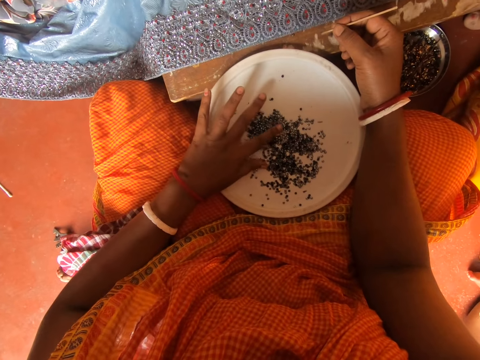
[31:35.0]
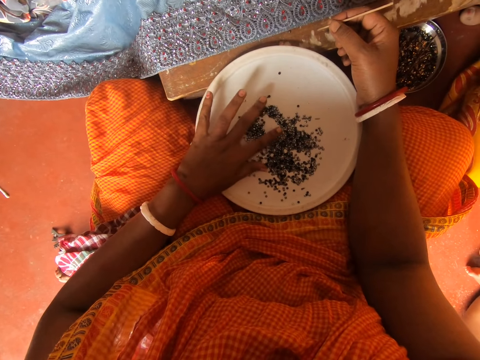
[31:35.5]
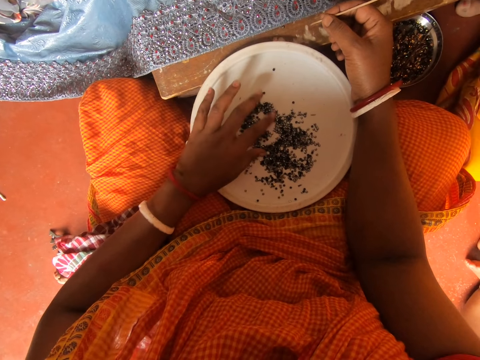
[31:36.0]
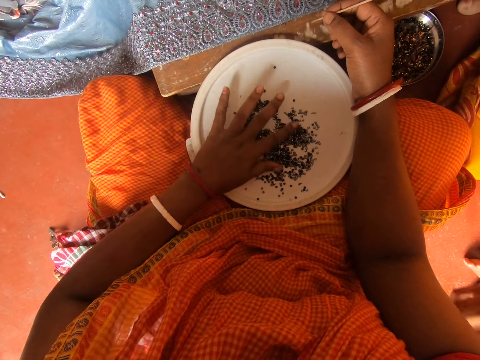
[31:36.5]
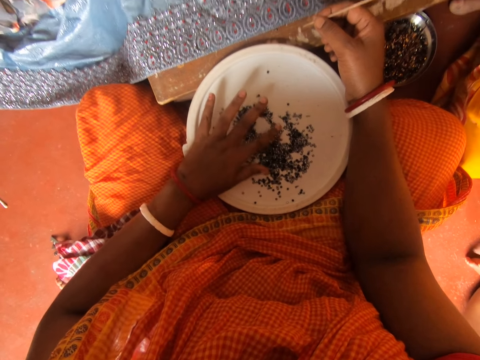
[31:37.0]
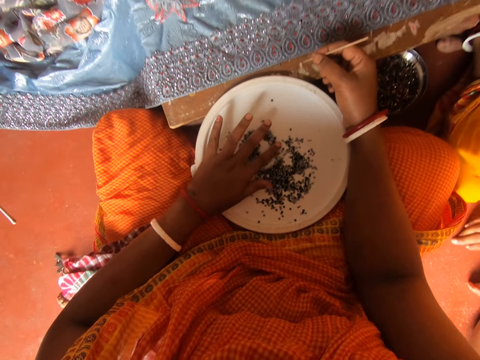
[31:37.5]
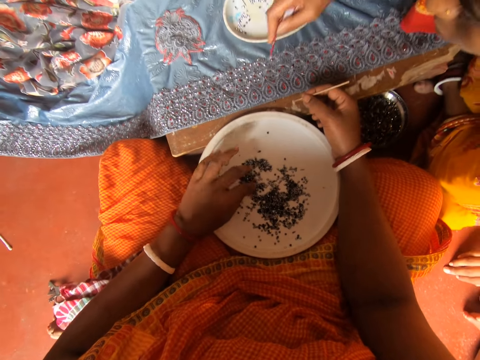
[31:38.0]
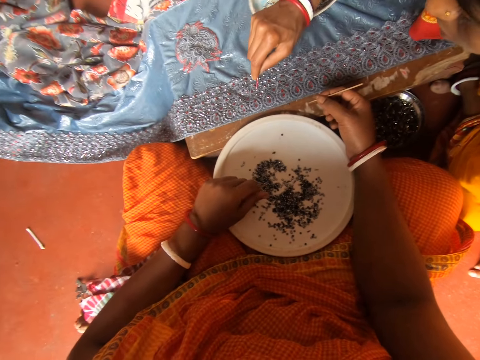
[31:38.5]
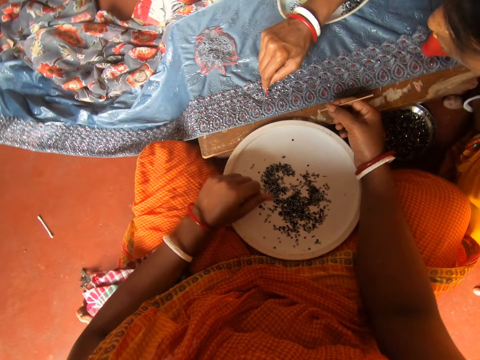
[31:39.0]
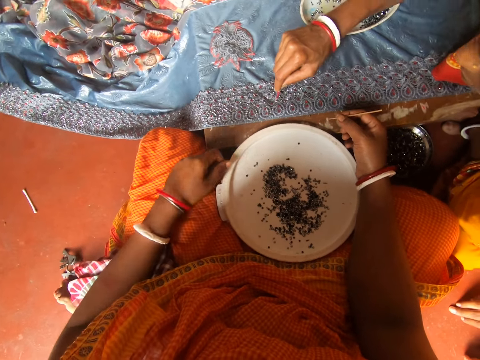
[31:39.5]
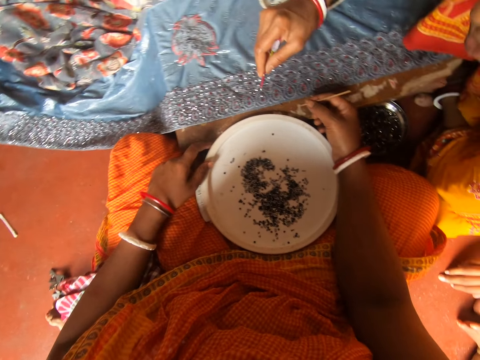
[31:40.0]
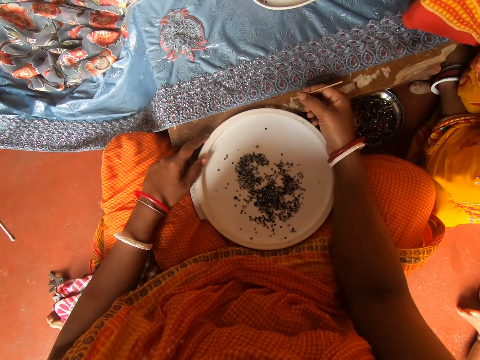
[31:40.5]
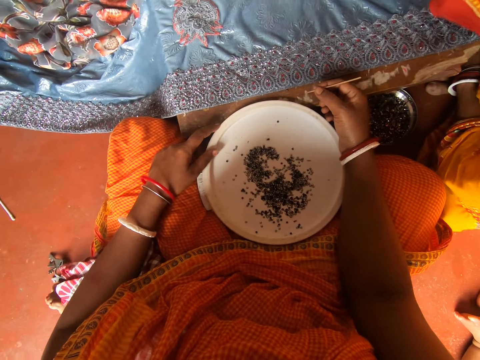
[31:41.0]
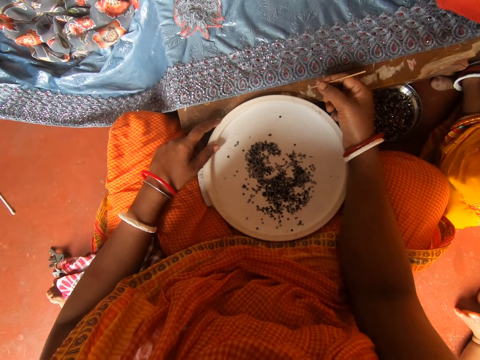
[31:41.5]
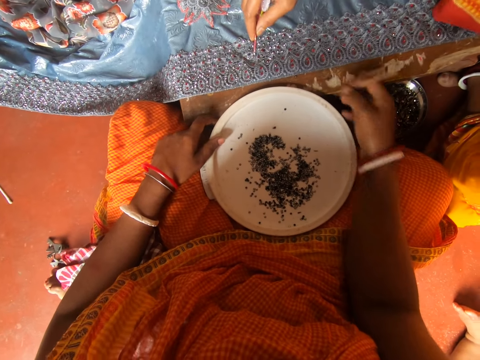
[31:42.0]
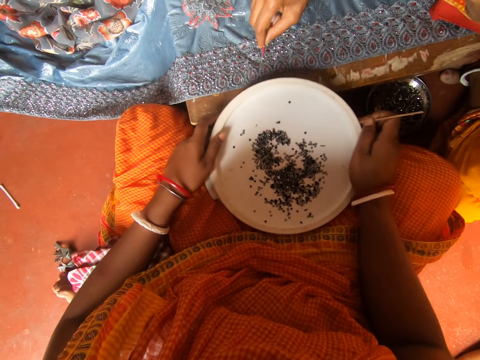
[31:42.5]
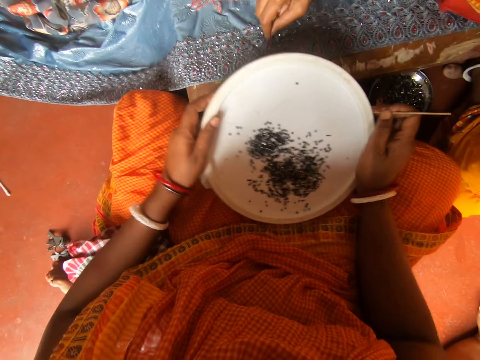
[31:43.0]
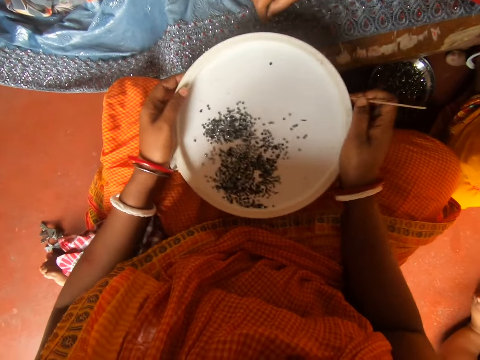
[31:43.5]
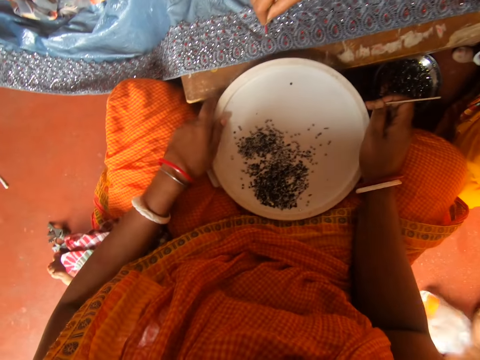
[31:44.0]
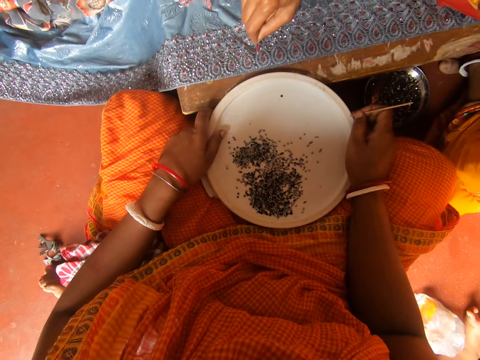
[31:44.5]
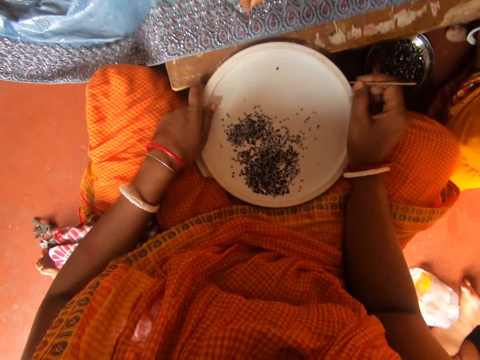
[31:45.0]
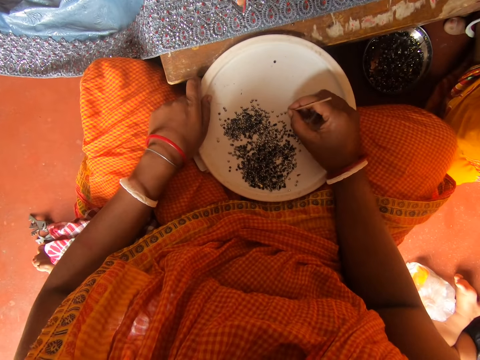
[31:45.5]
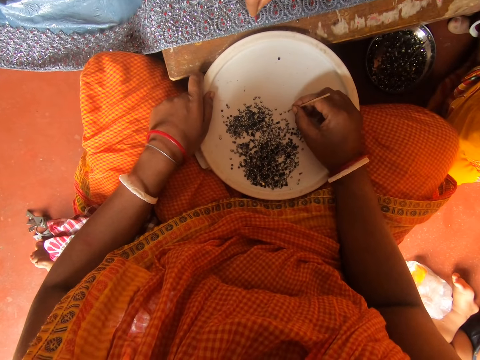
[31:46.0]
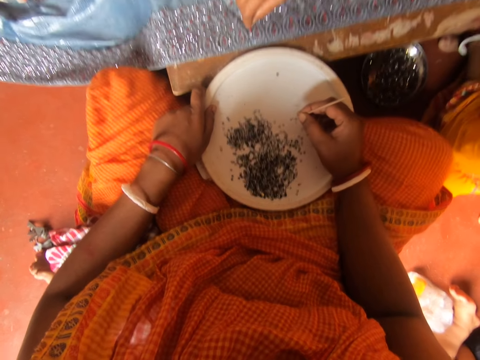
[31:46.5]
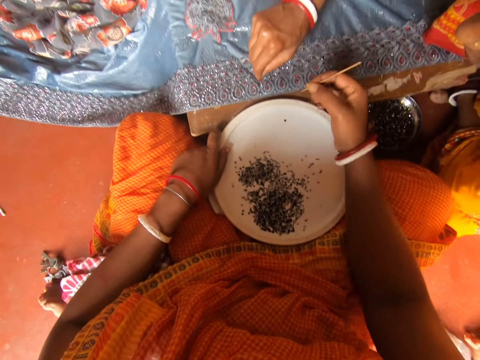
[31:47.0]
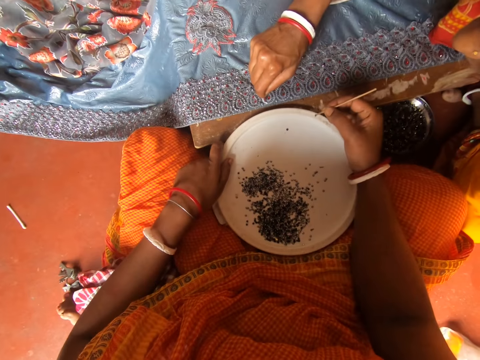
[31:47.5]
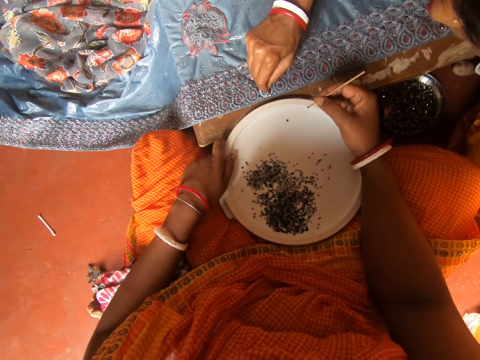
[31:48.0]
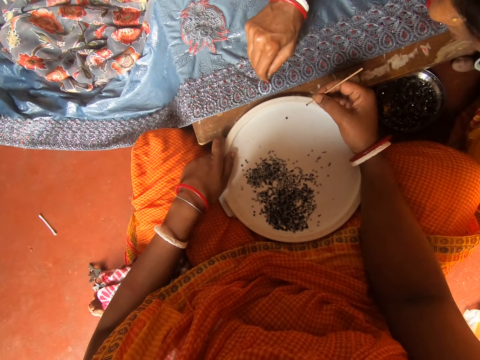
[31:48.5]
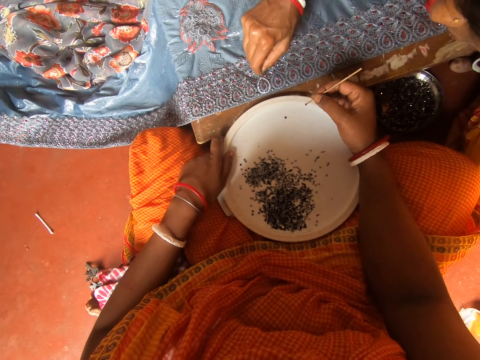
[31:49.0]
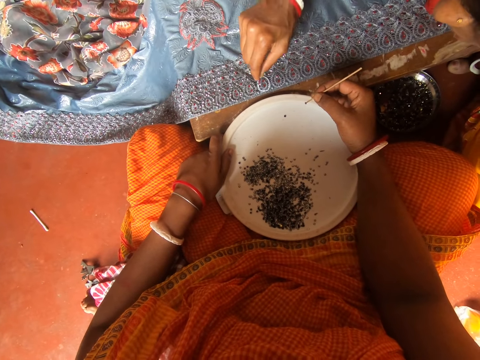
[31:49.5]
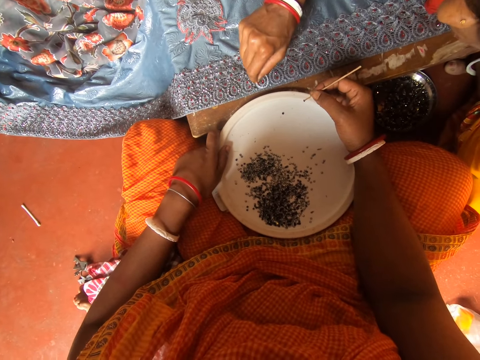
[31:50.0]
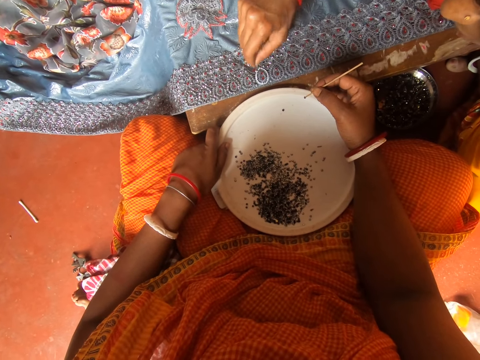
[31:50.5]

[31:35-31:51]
The camera wearer spreads the beads in a plate or lid with a left hand finger. They rub fingers. A person stains glue on a cloth with something in the right hand. The camera wearer holds the lid with the left hand. The person removes the object from the cloth with the right hand. The person stains glue on the cloth with something in the right hand. The camera wearer holds the lid with both hands, sifts the beads in the plate, and swings the plate with both hands. They place the lid on a board. They stare at the hand of the person. They collect beads on the plate. They pick a bead with a stick. They stare at the cloth. The person puts beads to the cloth.

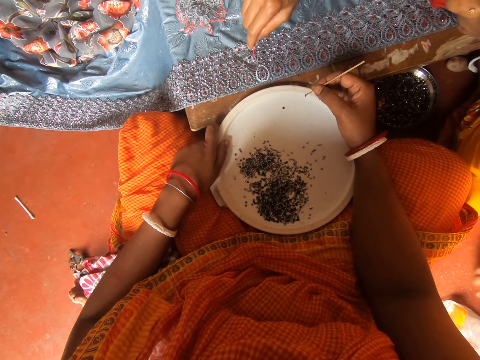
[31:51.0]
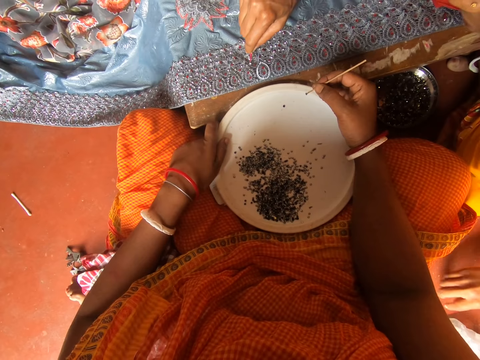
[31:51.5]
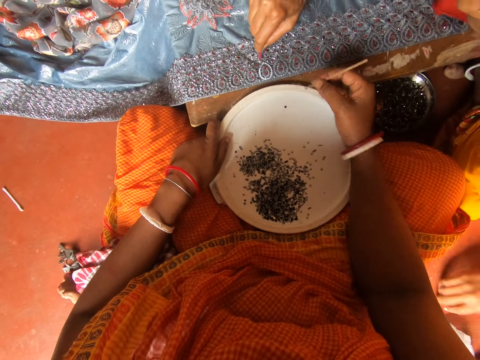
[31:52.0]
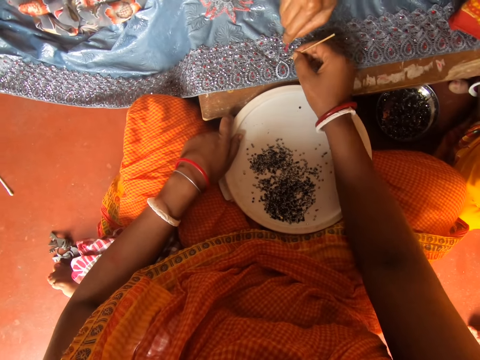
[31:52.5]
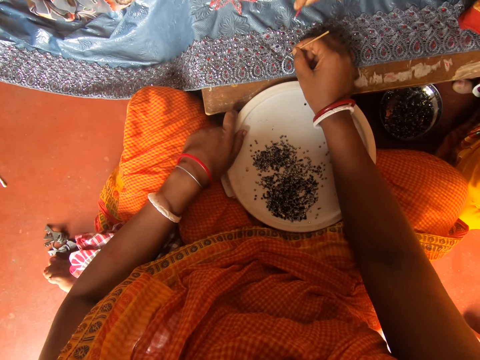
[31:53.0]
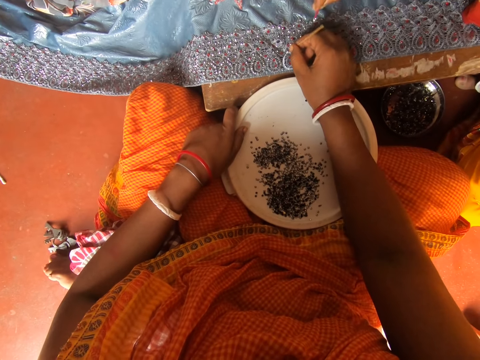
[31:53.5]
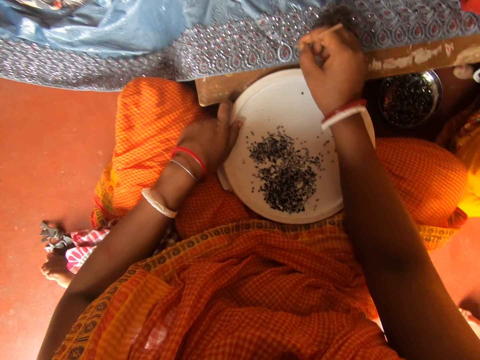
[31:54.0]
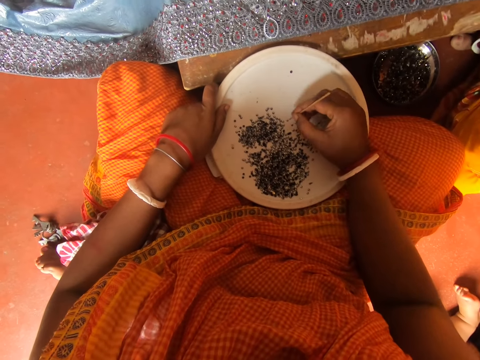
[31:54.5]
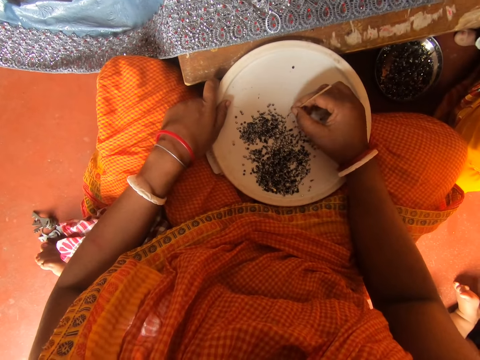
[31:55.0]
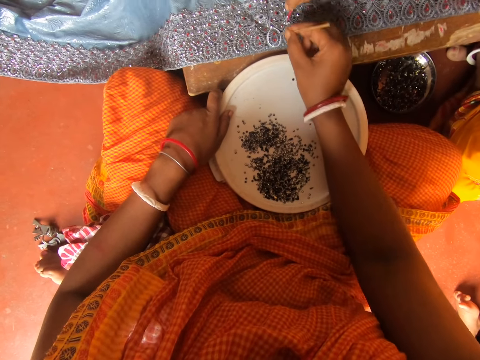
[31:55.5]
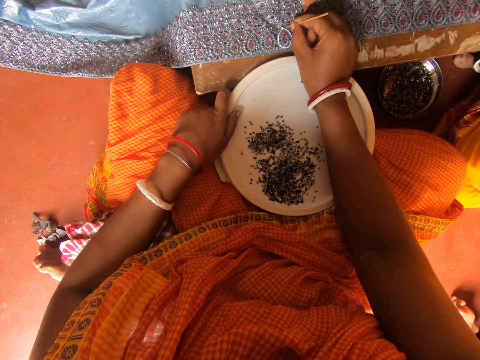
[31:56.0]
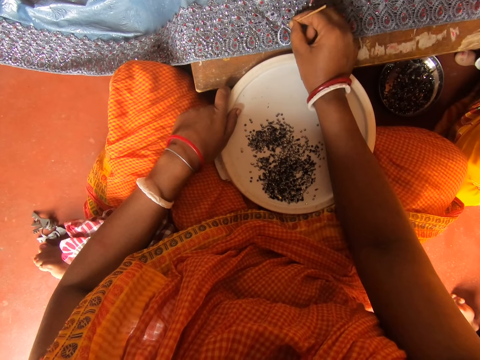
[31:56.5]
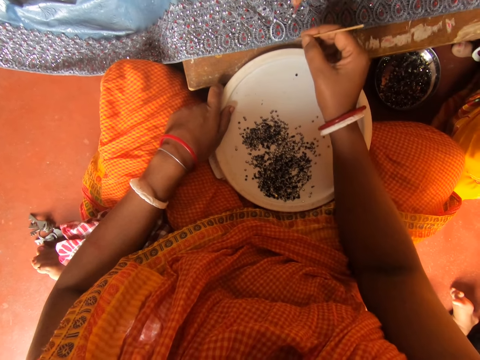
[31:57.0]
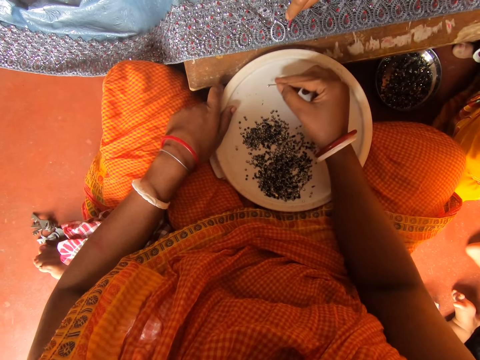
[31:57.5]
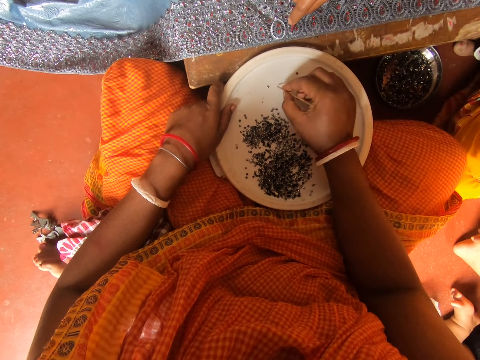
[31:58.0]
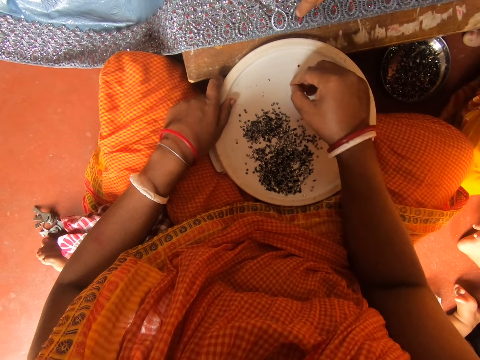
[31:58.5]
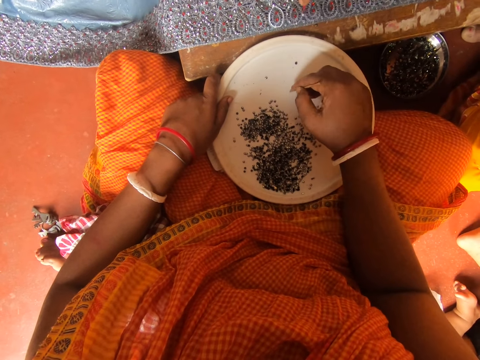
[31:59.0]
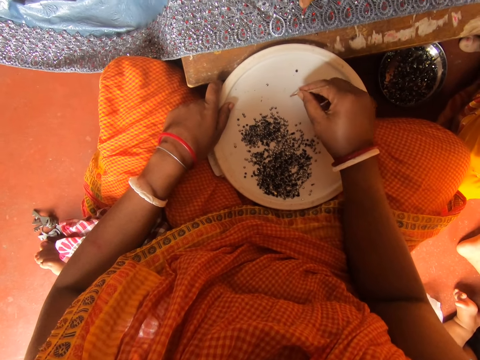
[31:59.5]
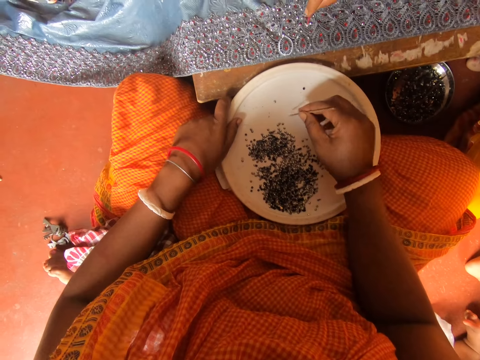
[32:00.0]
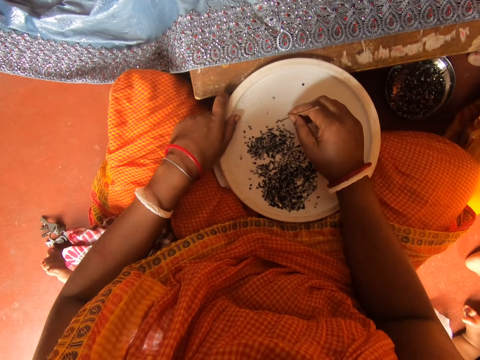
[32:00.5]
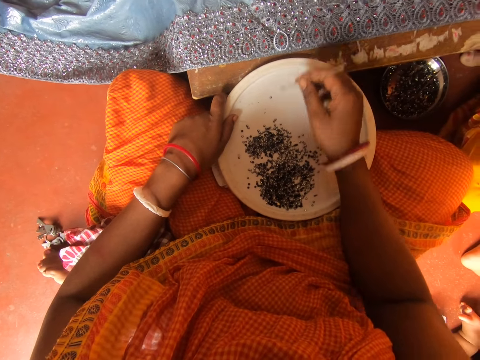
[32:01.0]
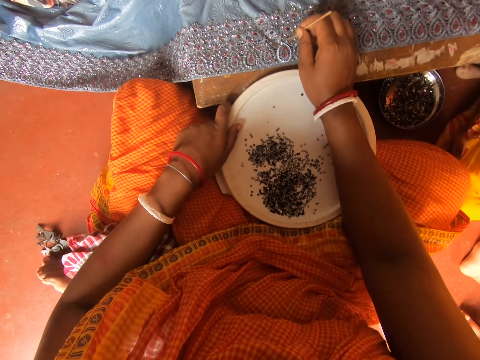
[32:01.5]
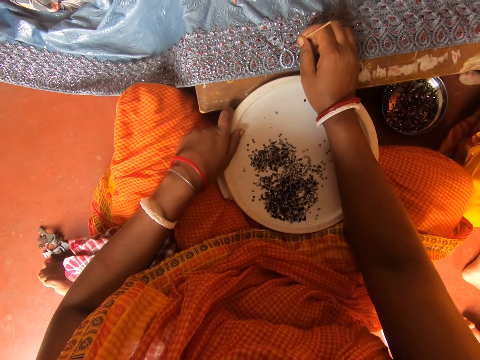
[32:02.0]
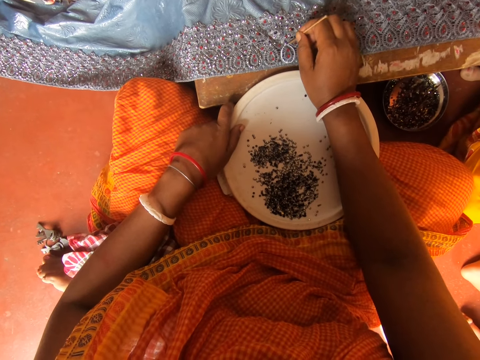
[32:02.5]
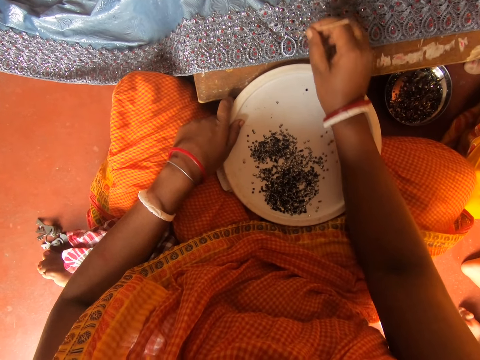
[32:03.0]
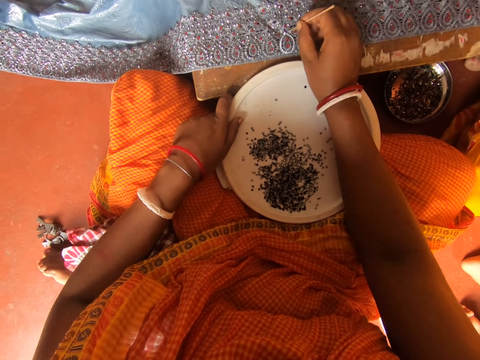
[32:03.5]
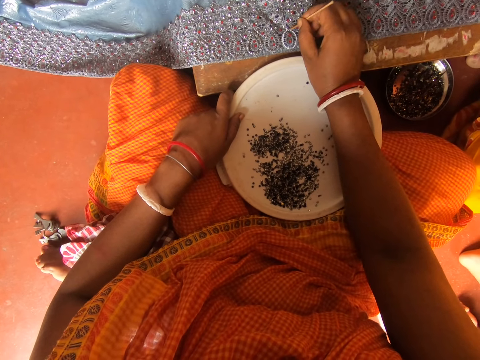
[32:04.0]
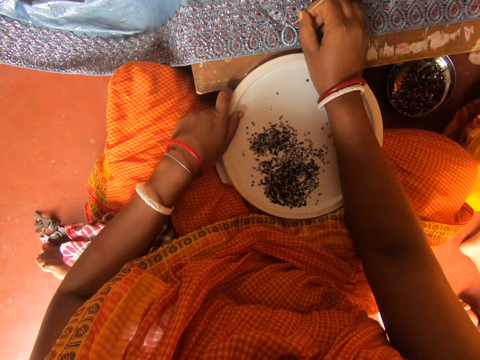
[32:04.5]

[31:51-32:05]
The camera wearer puts beads to a cloth. They pick a bead with a stick. They collect beads on a plate. They put beads to the cloth. They tap the cloth with the stick. They put a bead in a lid. They collect beads on the plate. They adjust the stick in the hand. They pick a bead with the stick. They put beads to the cloth.
